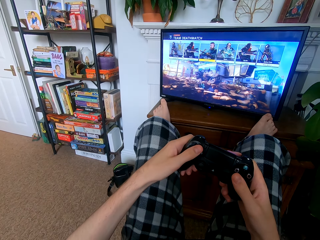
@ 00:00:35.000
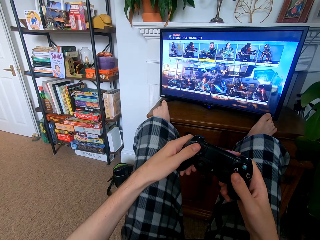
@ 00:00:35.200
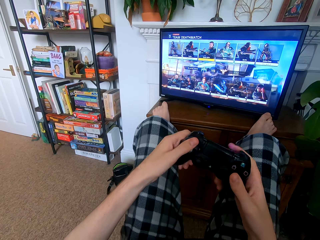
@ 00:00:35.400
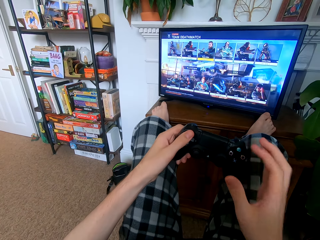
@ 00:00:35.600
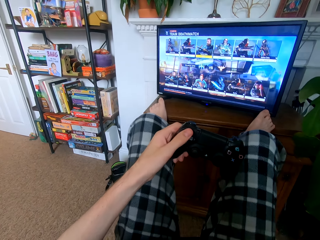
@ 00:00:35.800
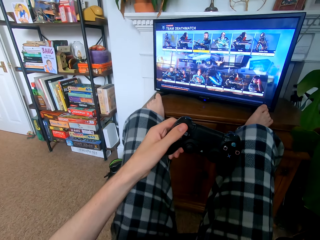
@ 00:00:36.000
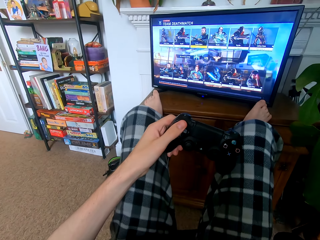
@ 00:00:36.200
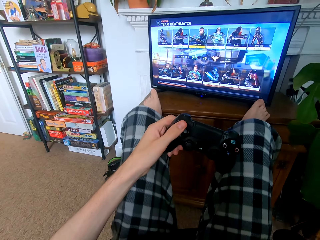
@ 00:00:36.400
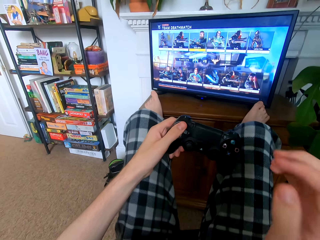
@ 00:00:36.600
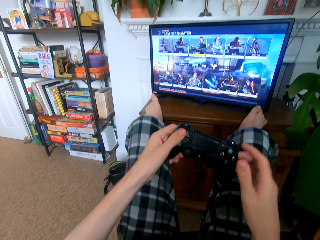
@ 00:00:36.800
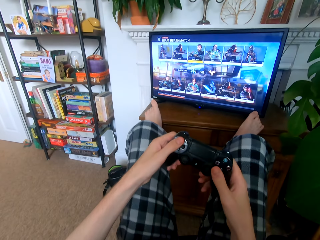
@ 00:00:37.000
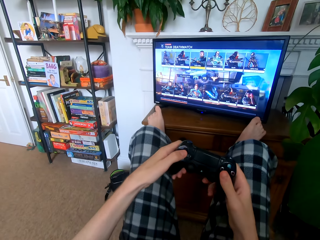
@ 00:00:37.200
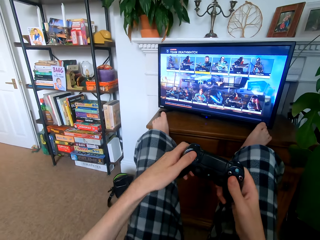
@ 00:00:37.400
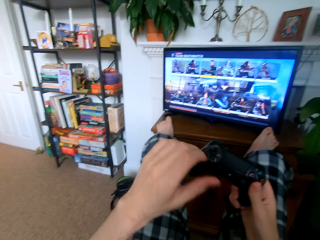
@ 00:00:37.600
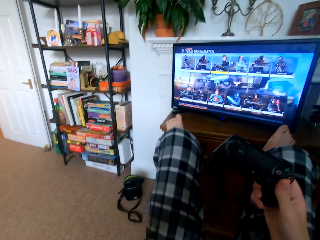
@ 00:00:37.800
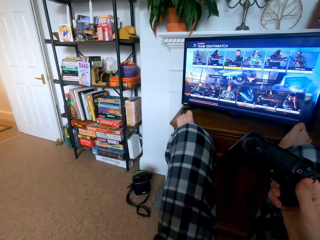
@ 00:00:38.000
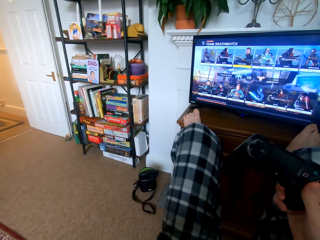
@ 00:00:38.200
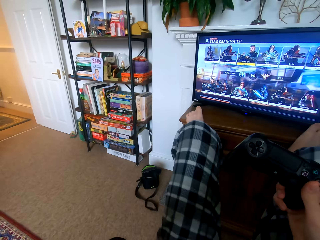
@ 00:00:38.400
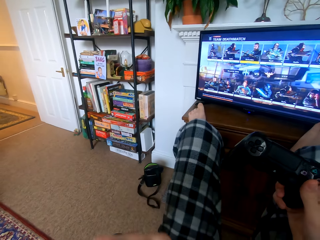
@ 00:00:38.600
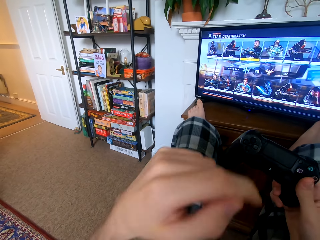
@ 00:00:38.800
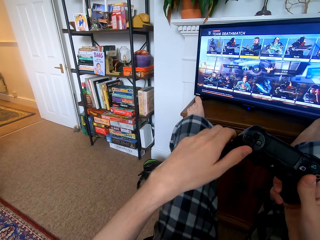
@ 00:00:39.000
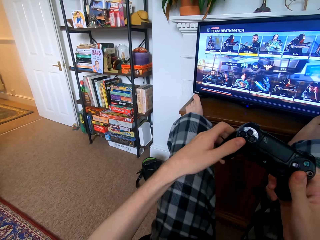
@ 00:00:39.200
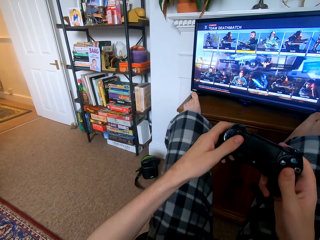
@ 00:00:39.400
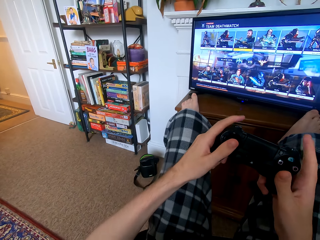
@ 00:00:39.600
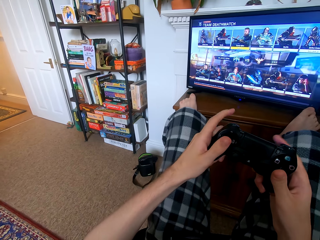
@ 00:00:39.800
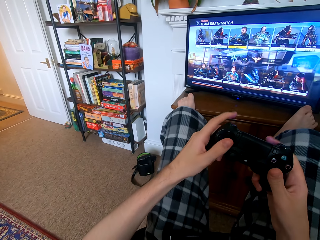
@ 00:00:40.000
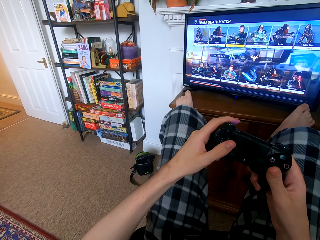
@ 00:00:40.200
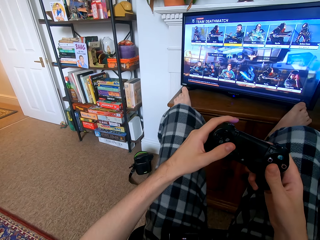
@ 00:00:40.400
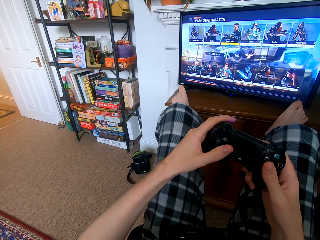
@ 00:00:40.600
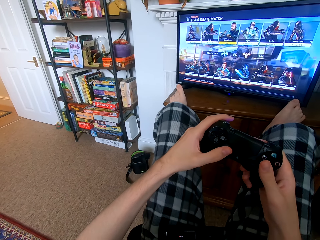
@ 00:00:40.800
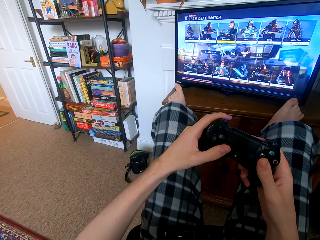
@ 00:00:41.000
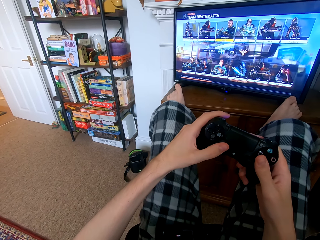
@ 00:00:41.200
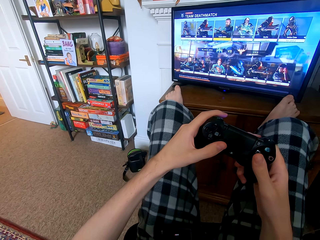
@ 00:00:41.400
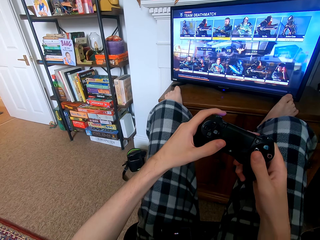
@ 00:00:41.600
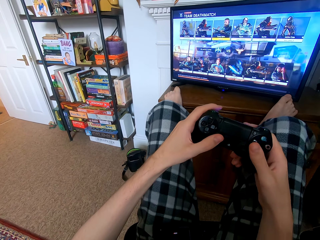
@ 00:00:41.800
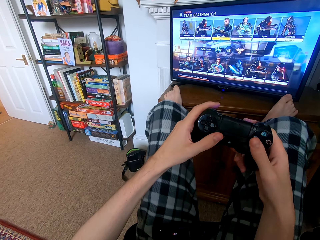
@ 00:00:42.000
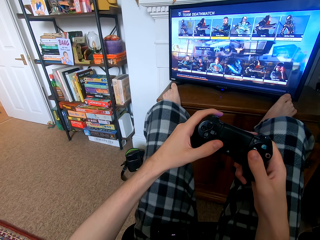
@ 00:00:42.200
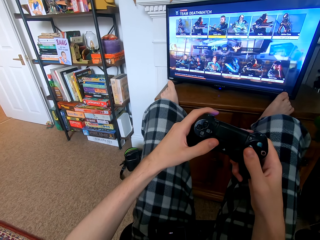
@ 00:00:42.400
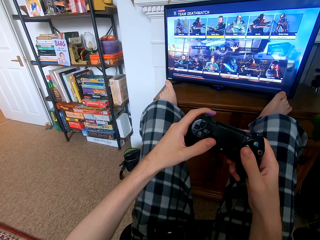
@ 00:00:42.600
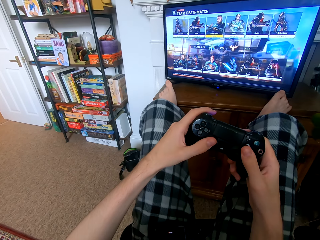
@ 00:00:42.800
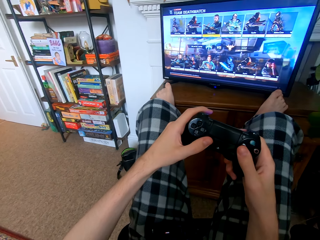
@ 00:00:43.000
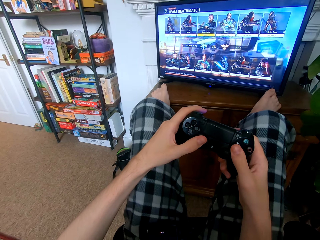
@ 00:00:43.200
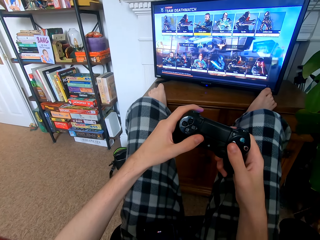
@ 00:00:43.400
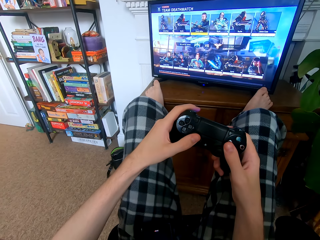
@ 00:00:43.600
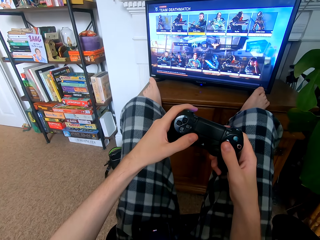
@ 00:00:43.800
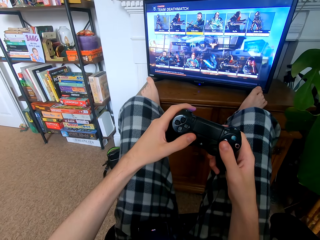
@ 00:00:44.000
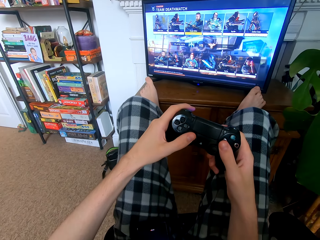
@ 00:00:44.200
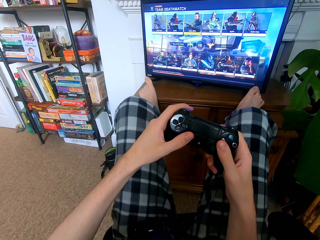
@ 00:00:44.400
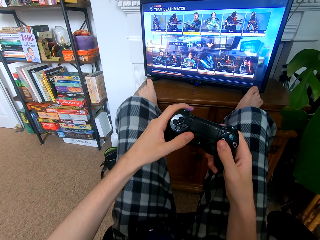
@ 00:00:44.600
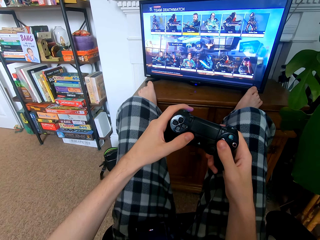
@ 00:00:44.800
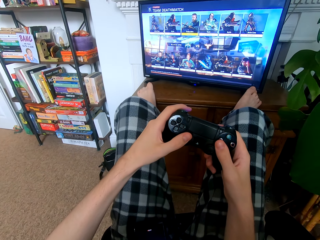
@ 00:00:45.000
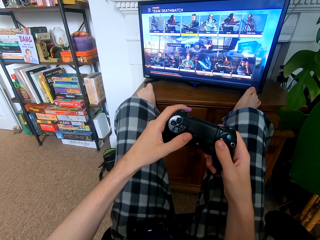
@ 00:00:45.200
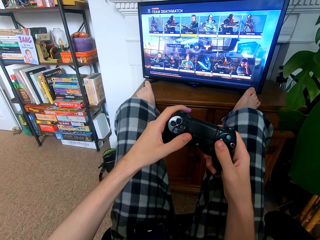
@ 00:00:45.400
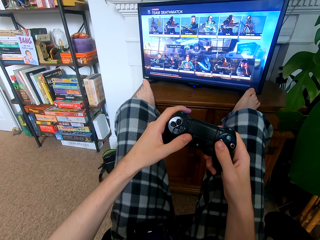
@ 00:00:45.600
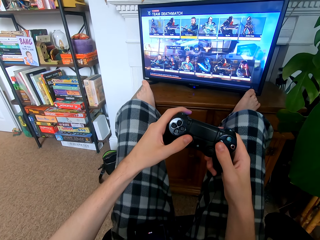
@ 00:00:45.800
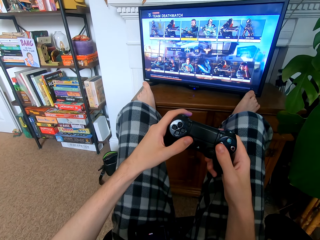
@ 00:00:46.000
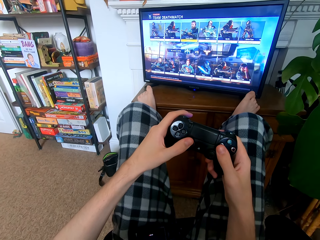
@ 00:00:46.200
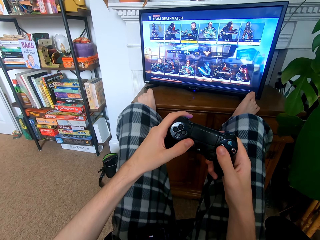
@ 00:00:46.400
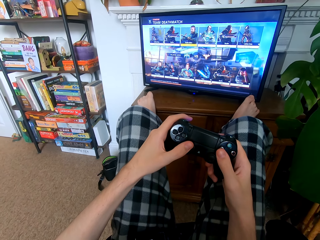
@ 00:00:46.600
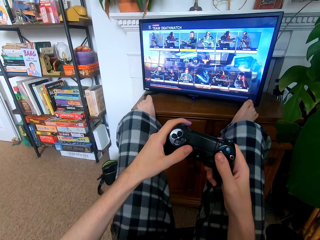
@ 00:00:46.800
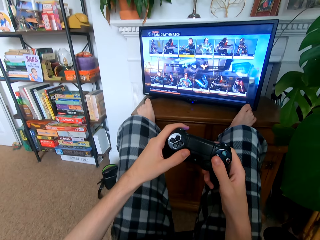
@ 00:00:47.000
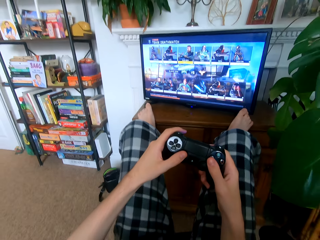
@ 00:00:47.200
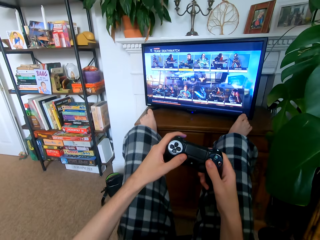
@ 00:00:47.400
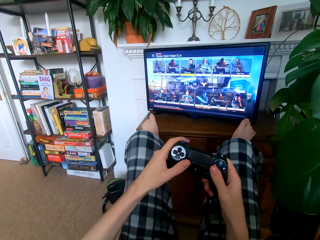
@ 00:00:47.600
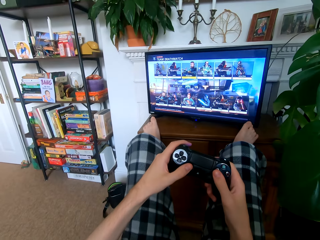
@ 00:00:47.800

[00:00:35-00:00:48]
The camera wearer touches the face. They play the game.

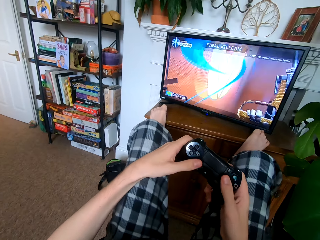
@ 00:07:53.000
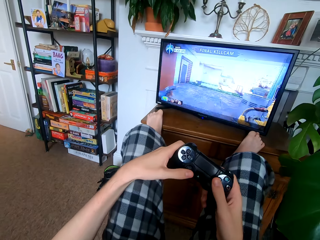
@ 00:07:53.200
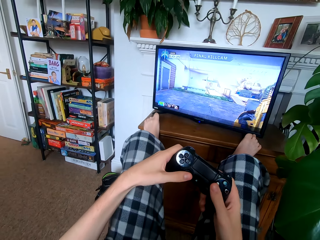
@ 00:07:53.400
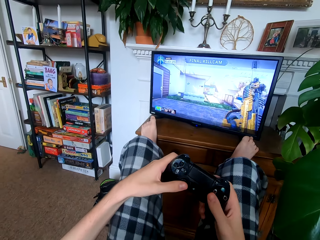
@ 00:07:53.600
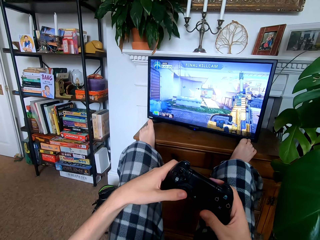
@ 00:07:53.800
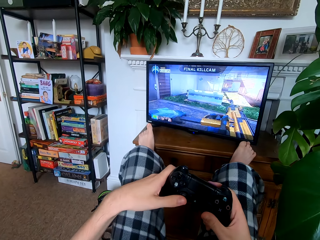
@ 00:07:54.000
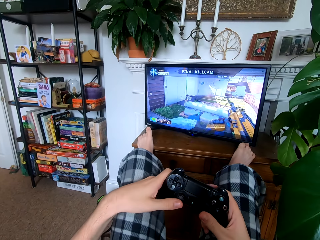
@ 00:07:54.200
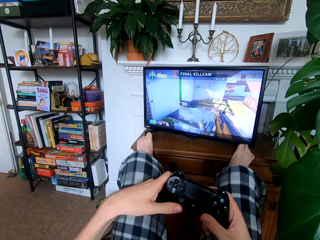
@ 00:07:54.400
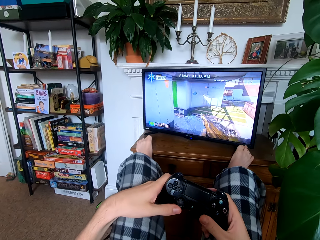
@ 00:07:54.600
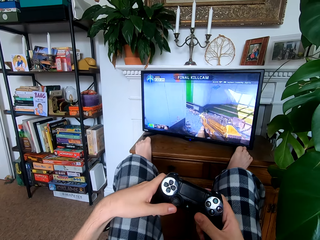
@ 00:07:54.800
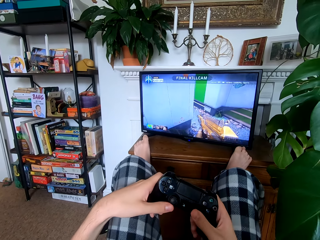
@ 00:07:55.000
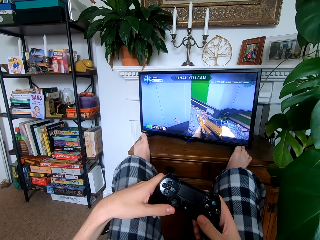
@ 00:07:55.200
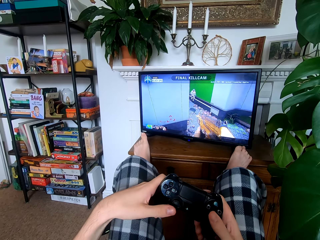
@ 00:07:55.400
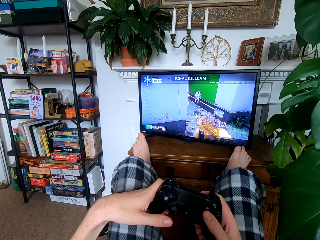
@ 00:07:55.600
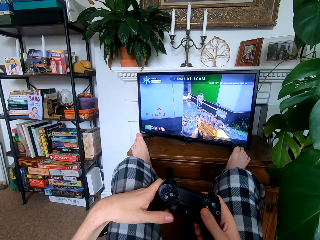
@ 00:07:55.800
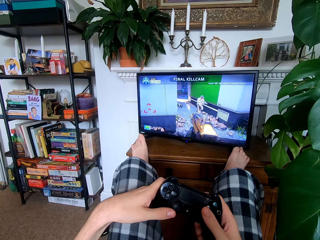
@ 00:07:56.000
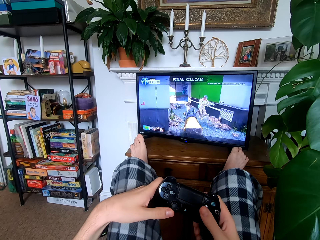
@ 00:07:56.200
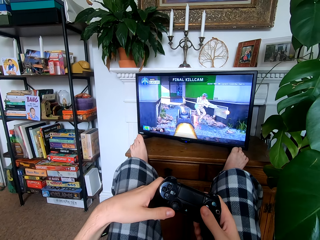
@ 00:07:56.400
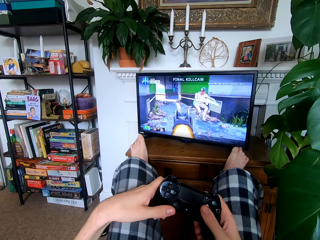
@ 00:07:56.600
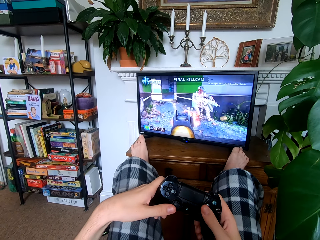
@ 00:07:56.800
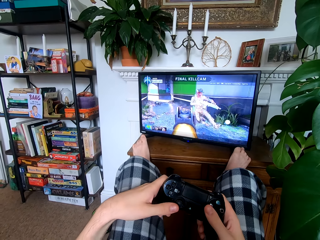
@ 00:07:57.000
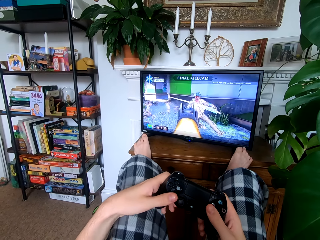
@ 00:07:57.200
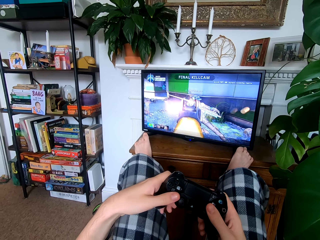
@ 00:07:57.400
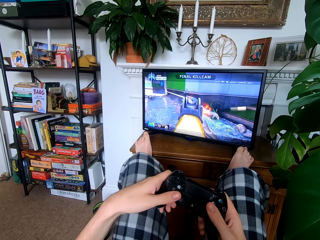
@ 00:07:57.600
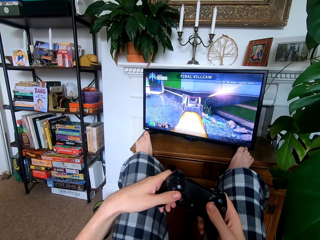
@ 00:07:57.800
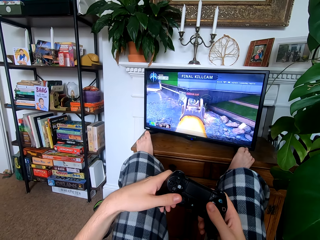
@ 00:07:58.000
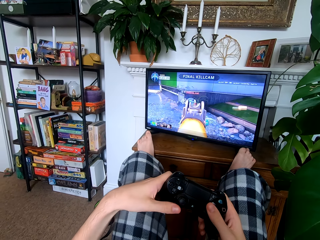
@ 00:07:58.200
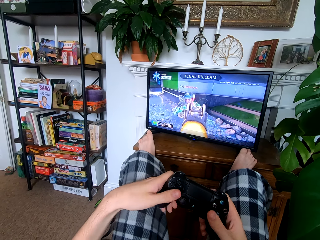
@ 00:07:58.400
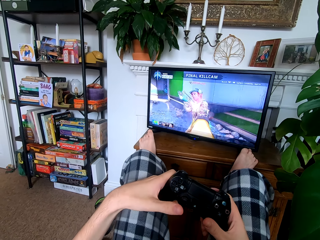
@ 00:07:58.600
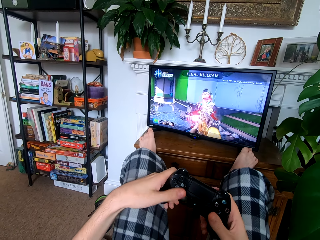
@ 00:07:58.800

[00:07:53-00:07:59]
The camera wearer plays the game with a game pad.

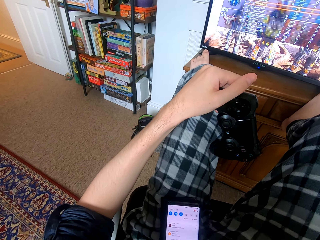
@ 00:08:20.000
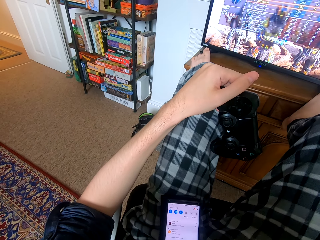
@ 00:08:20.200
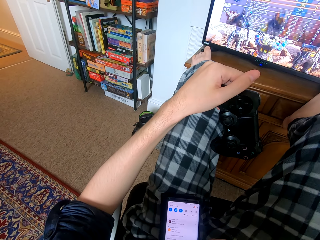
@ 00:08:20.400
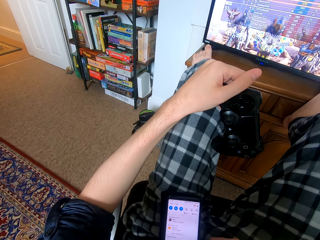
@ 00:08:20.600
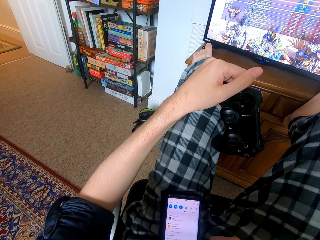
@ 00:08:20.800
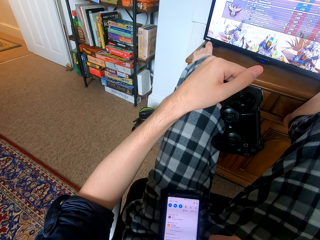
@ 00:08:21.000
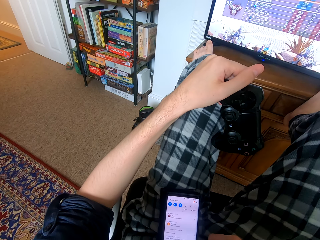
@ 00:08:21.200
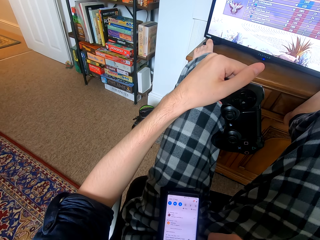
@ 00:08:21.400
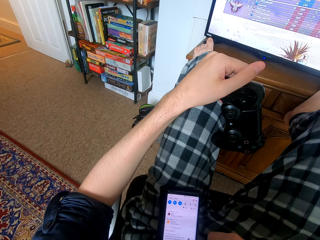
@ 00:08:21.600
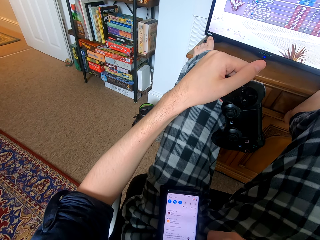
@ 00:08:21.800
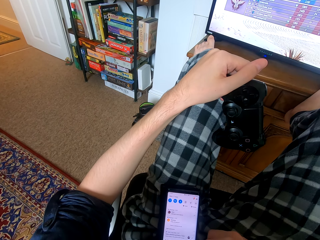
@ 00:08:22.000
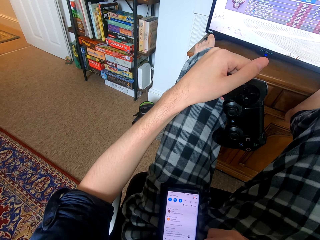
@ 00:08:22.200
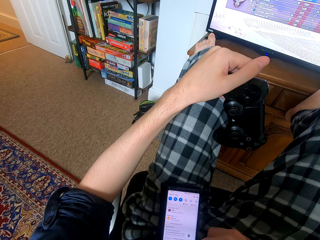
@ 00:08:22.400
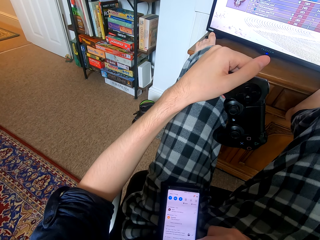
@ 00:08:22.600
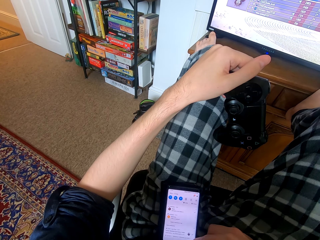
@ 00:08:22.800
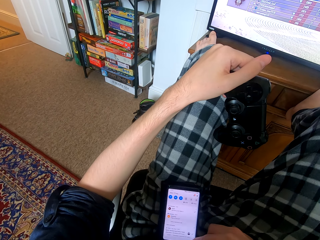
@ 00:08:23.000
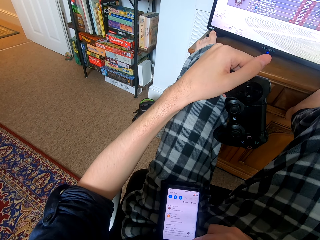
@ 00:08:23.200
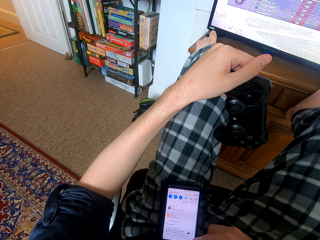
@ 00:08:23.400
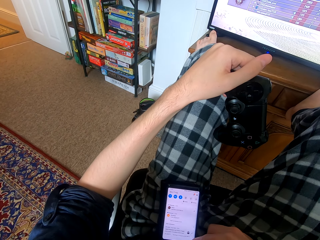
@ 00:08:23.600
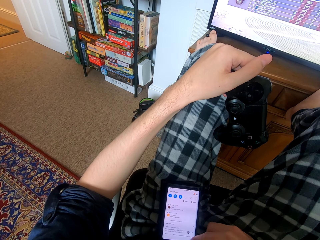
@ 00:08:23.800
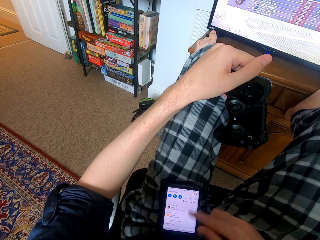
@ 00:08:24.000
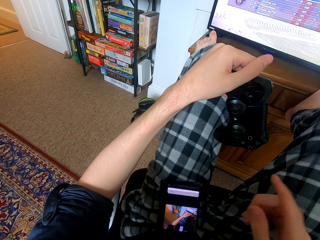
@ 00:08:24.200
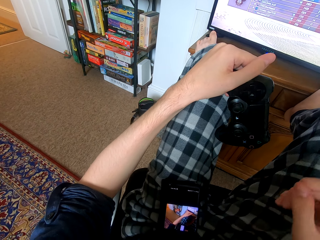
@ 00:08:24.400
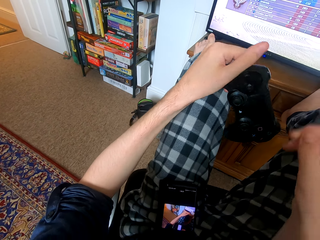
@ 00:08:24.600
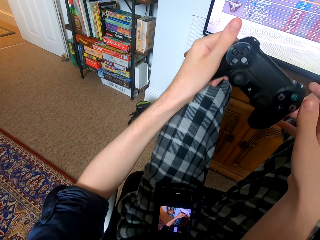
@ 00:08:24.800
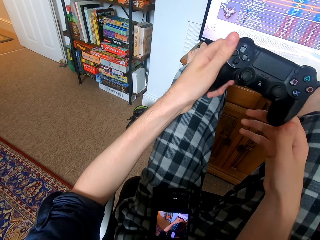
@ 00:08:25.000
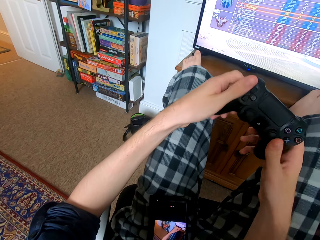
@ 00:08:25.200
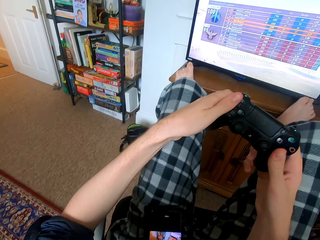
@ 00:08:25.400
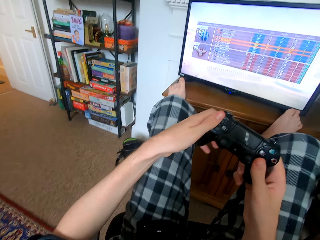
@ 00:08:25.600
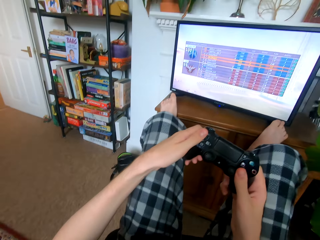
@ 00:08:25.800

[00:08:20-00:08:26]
The camera wearer dials the phone. They play a game.
